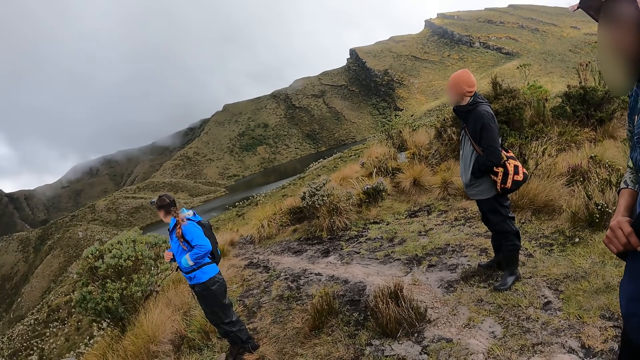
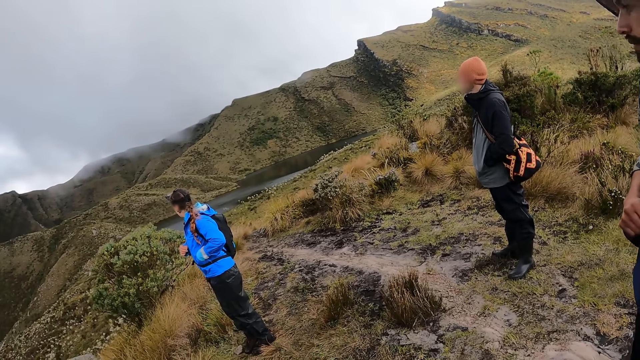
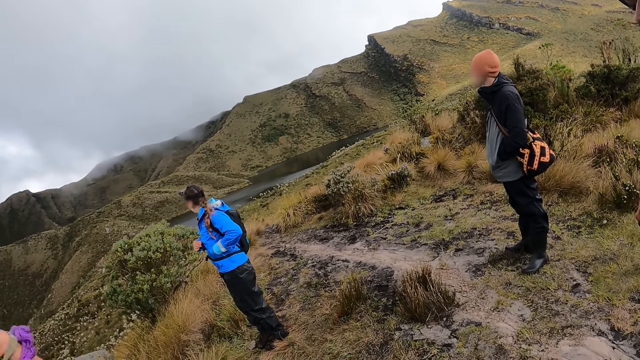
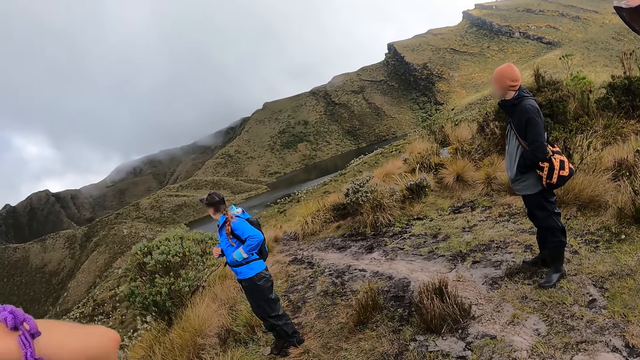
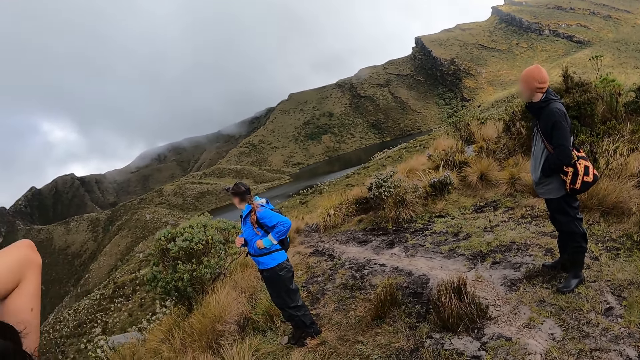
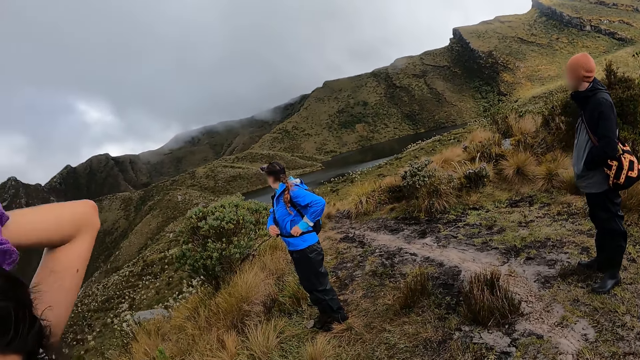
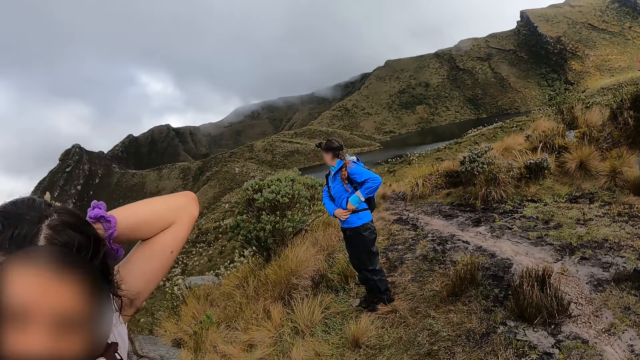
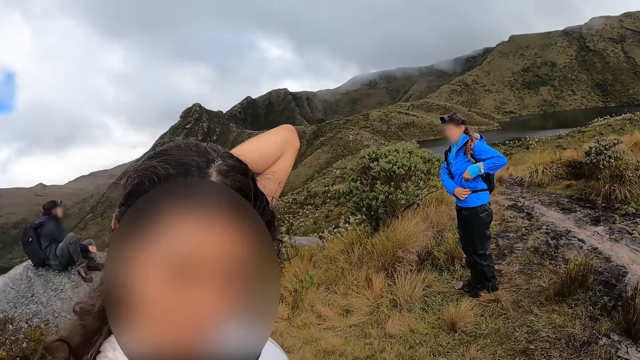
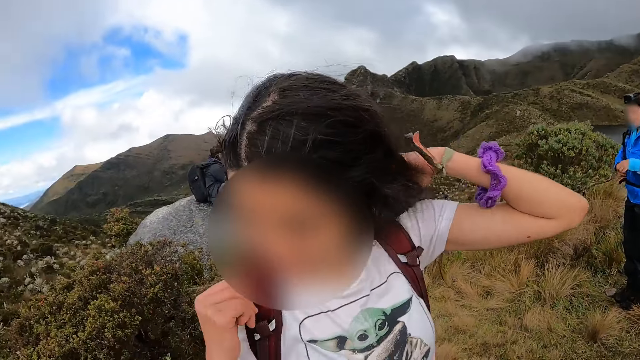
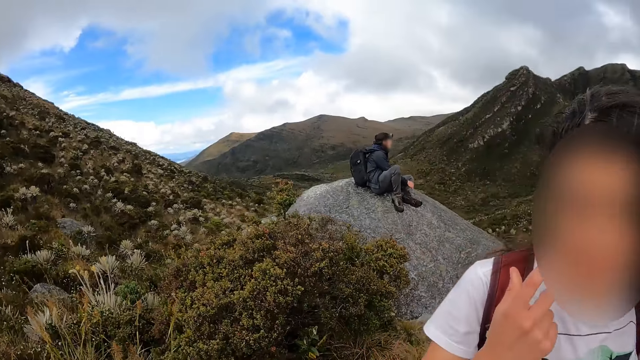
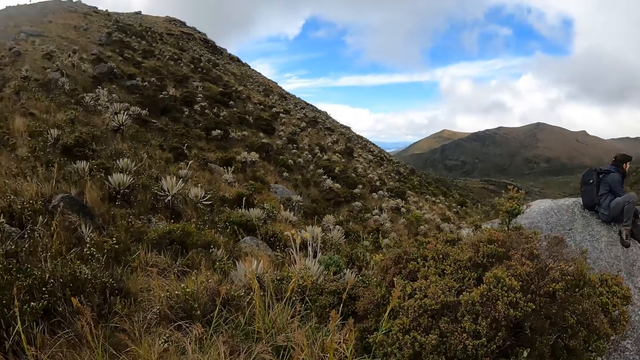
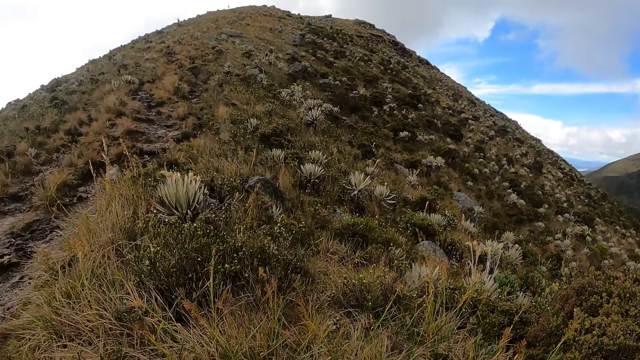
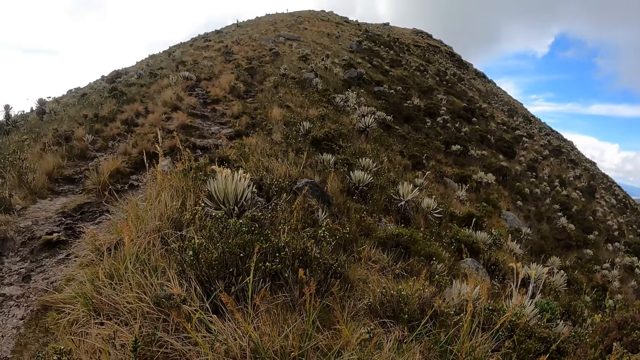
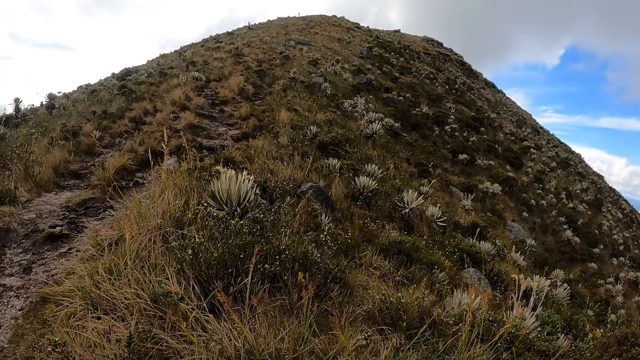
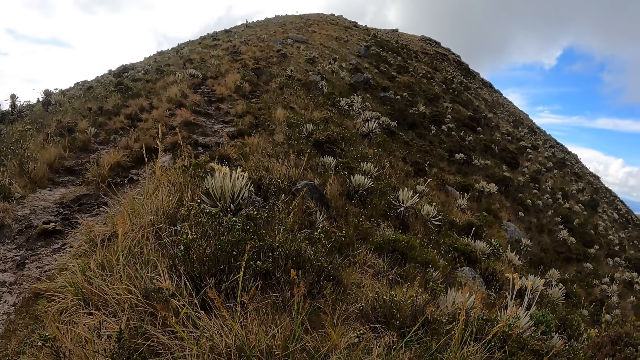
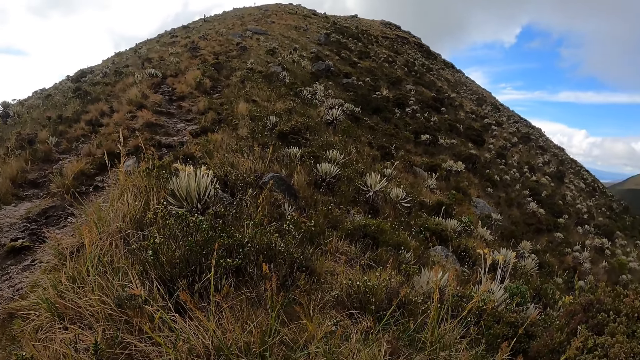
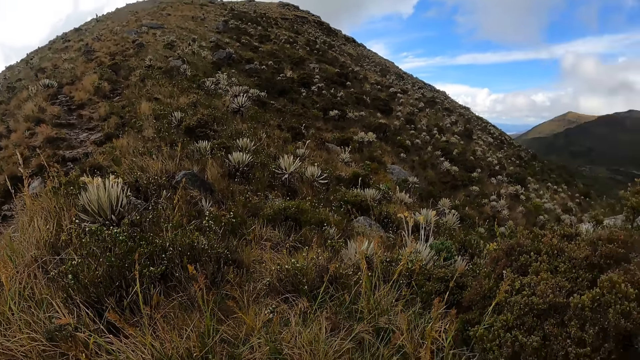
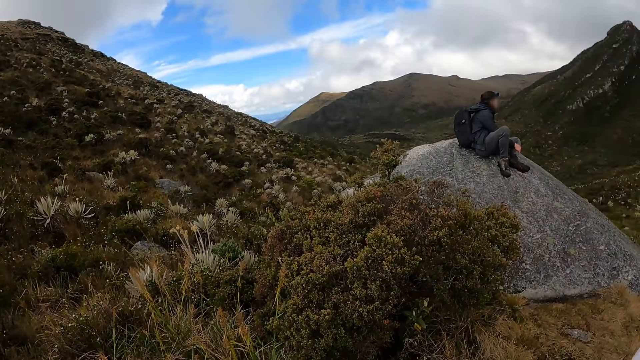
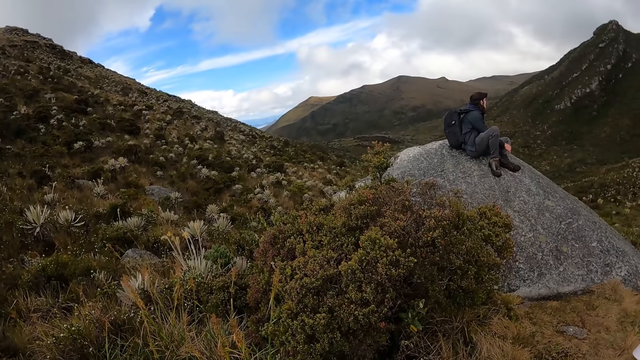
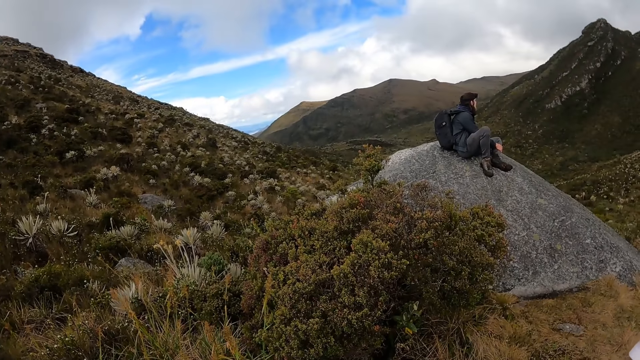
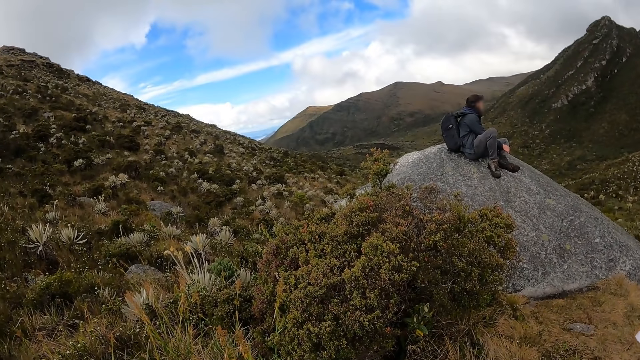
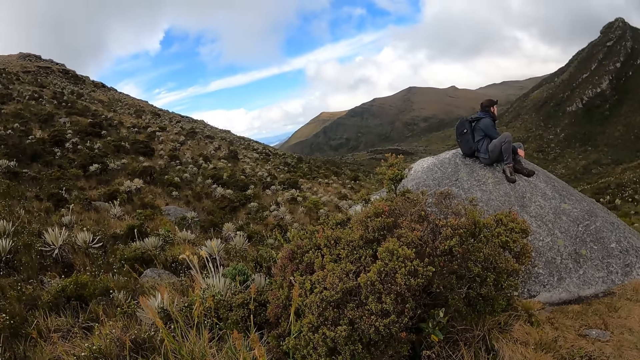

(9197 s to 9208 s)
The camera wearer looks around the area. The woman touches her hair with her right hand.

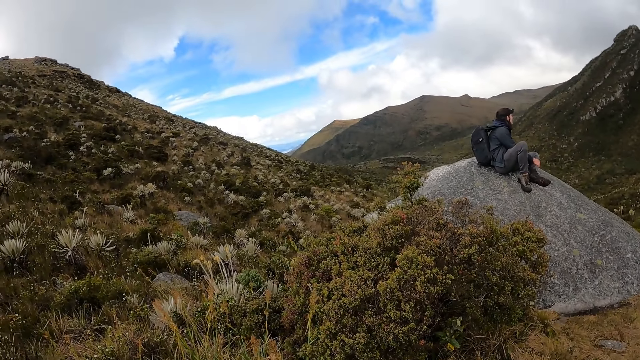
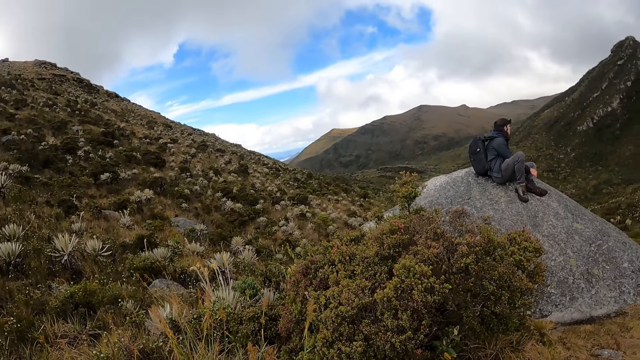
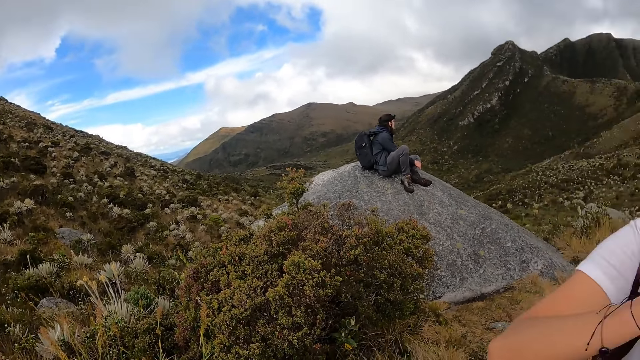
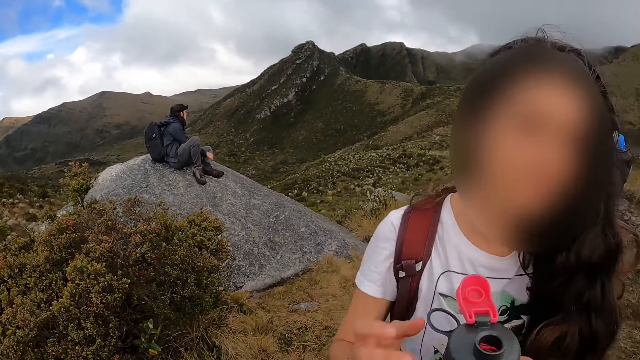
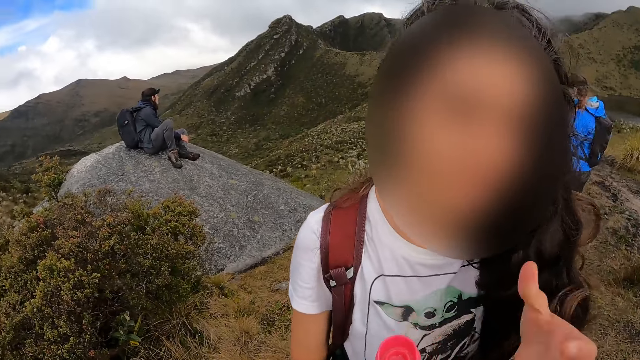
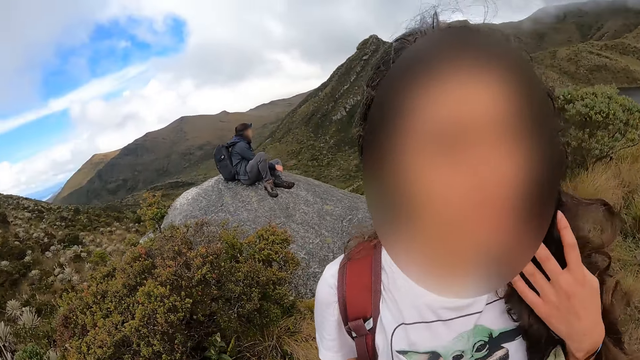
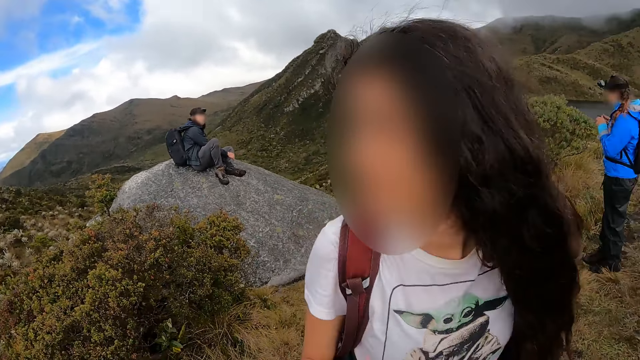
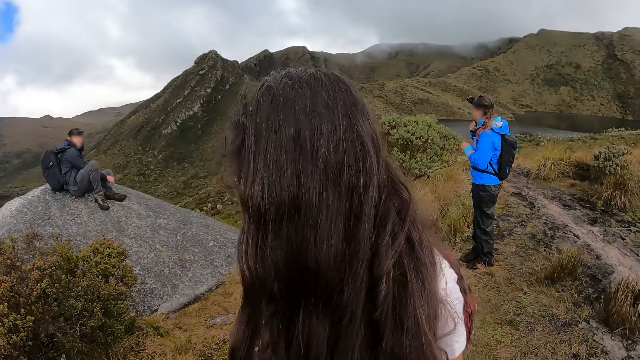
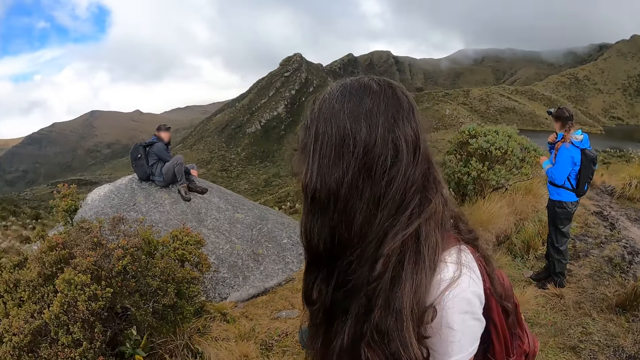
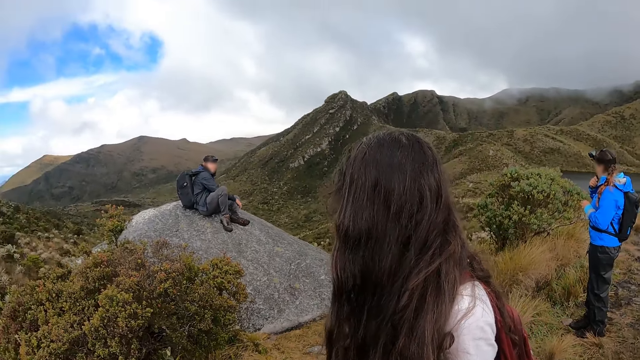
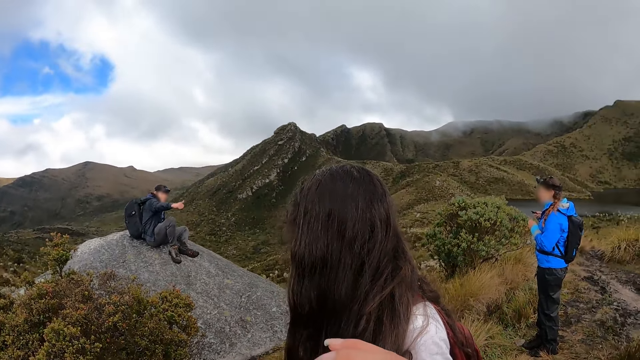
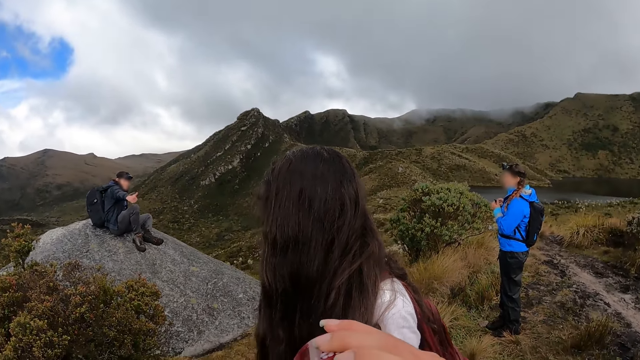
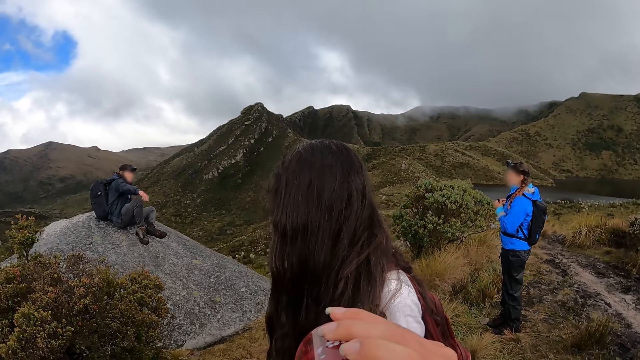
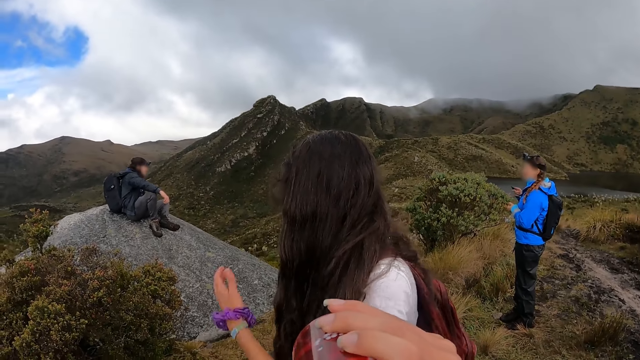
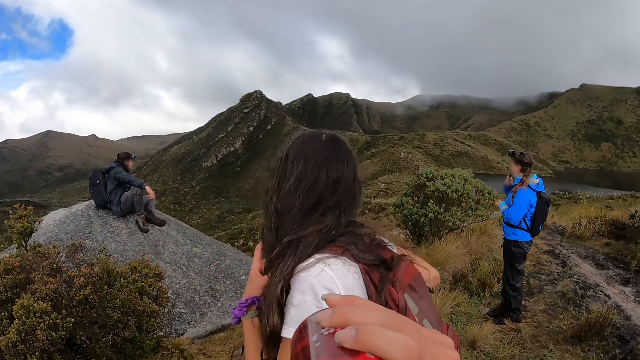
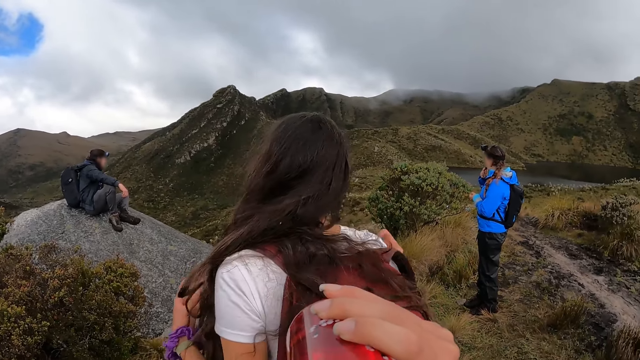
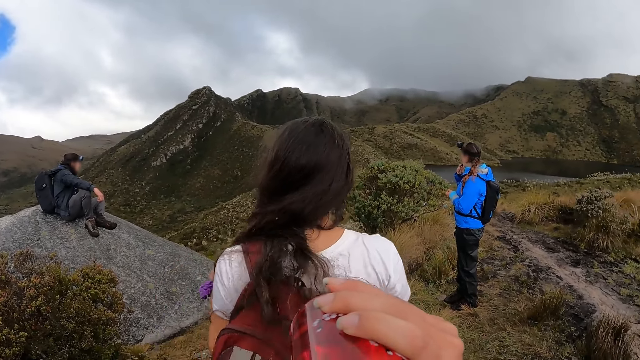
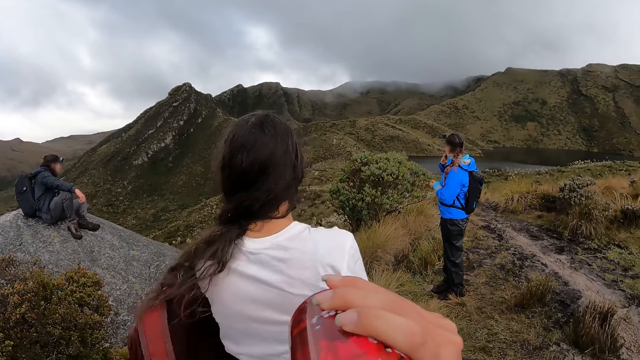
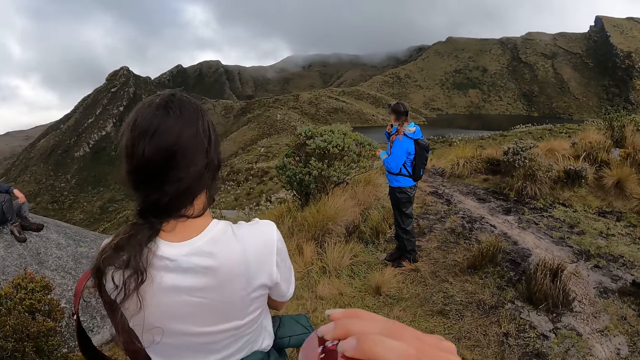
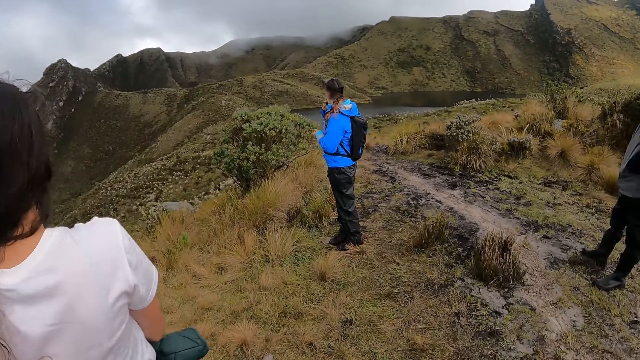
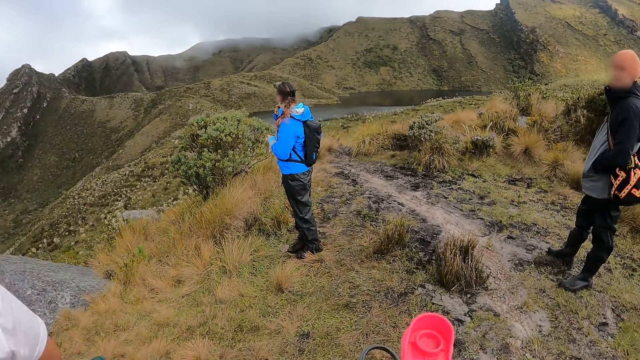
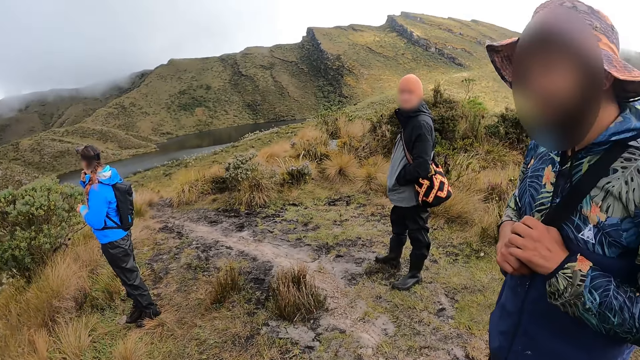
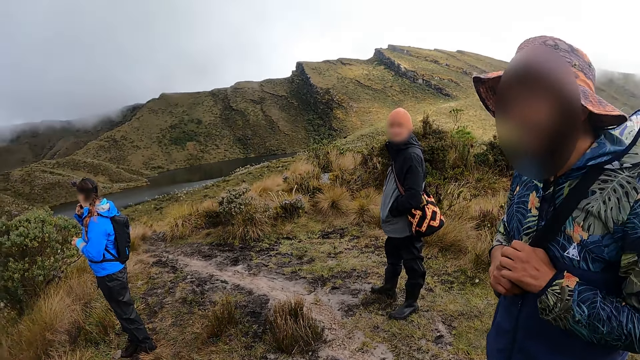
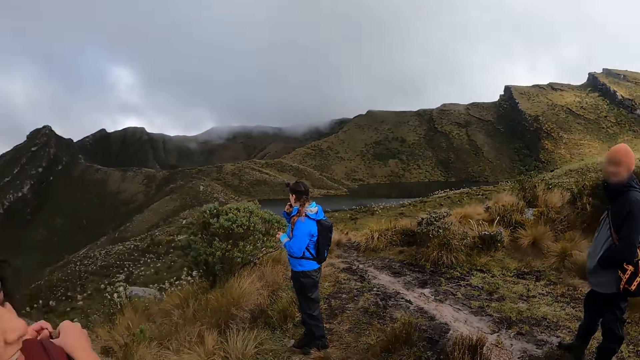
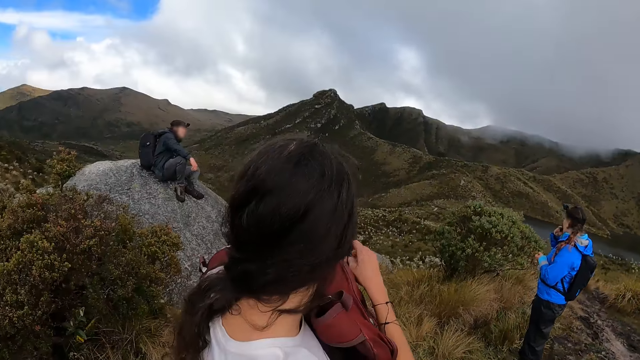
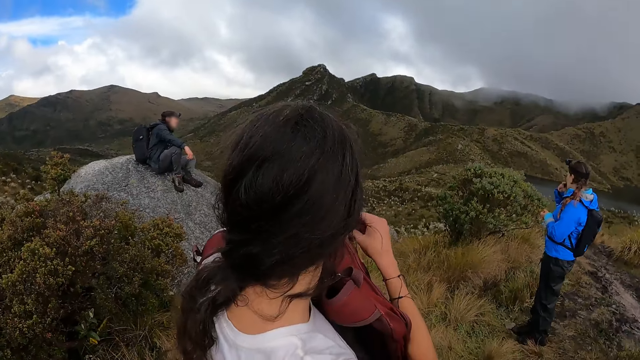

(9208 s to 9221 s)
The woman touches her hair with her right hand. The camera wearer converses with a woman. She drinks a bottle of water with her right hand. The first woman touches her hair with her right hand. Another woman touches her lip with a lip balm in her right hand. The camera wearer looks around the area.
